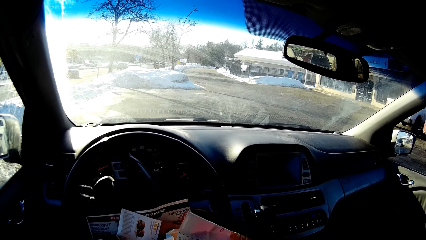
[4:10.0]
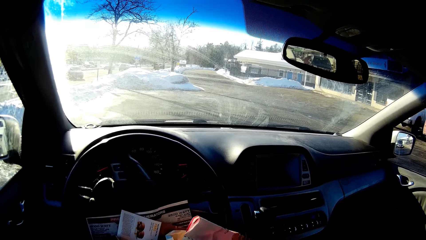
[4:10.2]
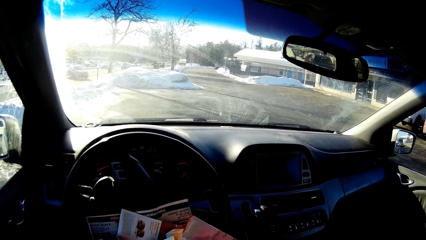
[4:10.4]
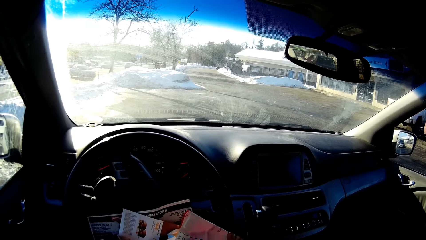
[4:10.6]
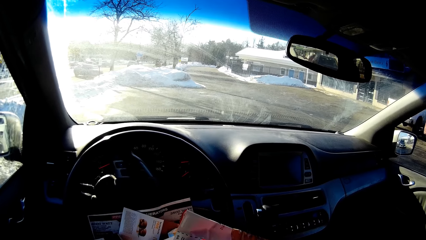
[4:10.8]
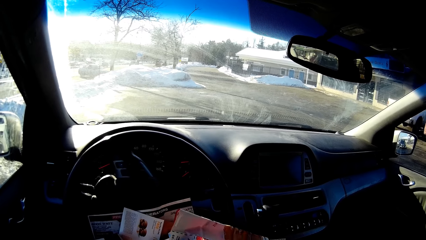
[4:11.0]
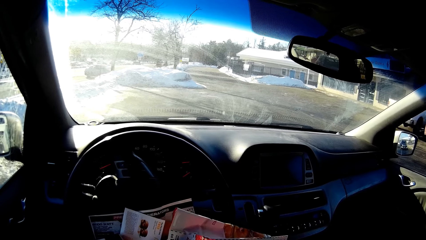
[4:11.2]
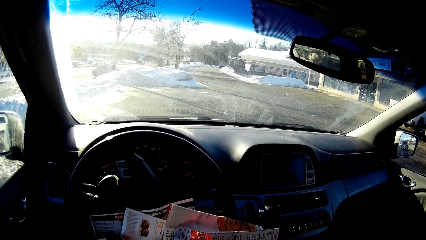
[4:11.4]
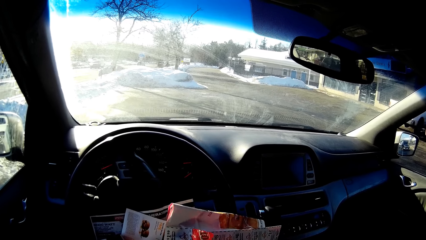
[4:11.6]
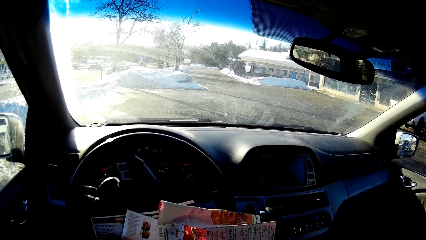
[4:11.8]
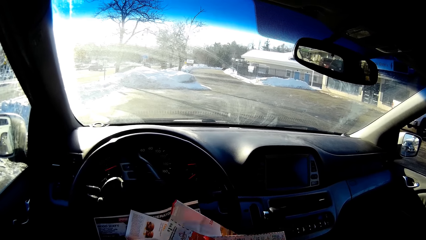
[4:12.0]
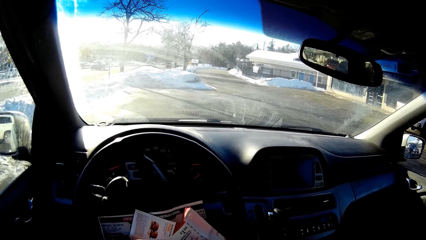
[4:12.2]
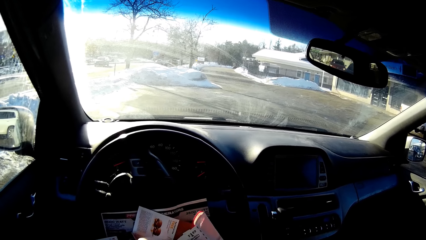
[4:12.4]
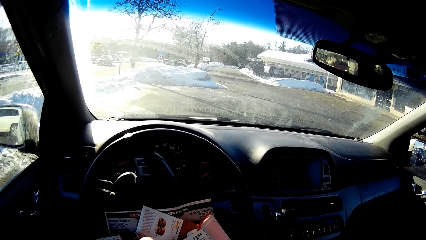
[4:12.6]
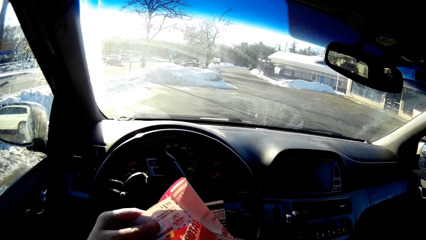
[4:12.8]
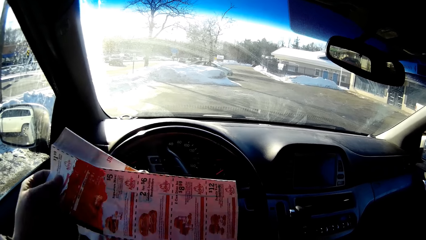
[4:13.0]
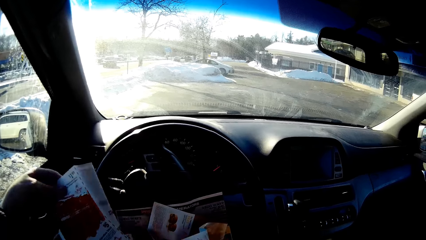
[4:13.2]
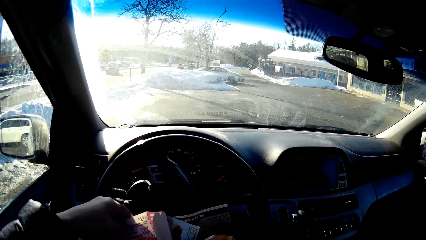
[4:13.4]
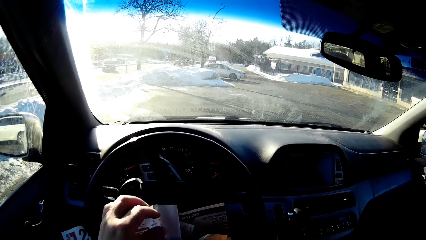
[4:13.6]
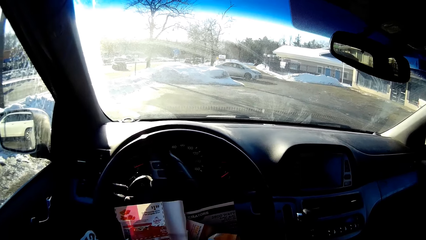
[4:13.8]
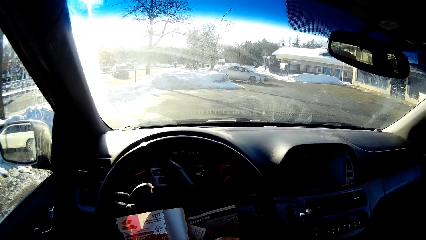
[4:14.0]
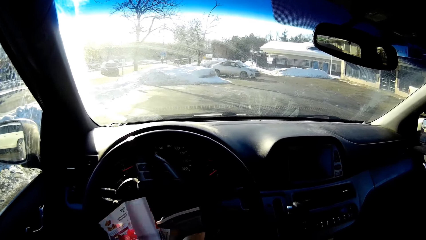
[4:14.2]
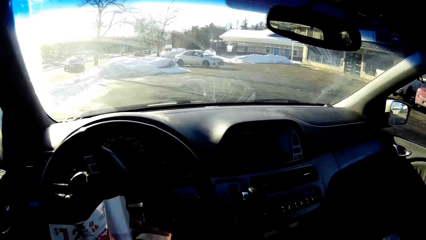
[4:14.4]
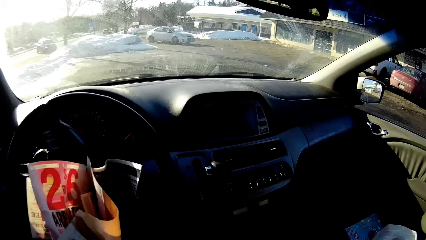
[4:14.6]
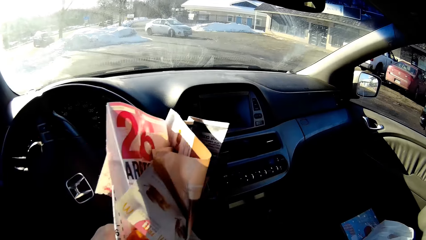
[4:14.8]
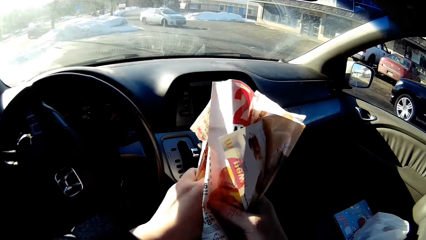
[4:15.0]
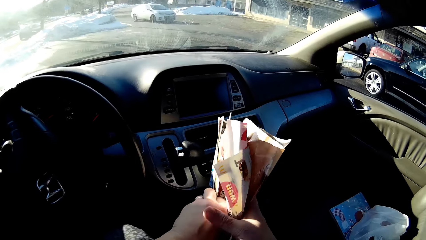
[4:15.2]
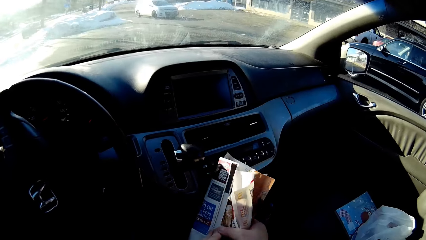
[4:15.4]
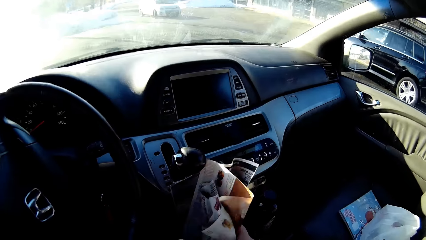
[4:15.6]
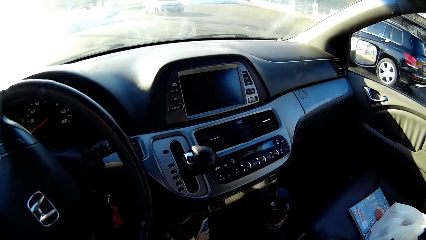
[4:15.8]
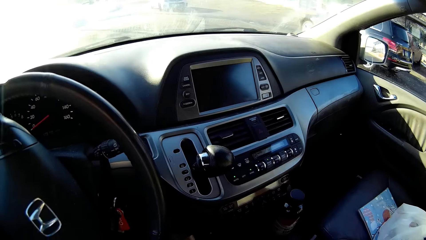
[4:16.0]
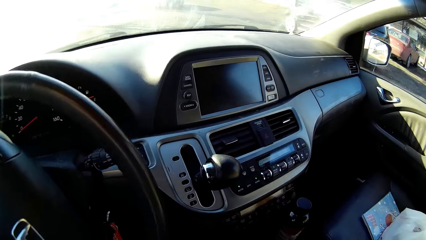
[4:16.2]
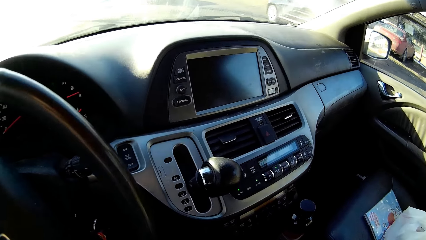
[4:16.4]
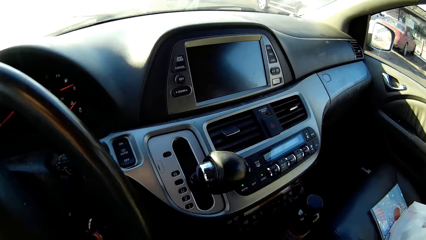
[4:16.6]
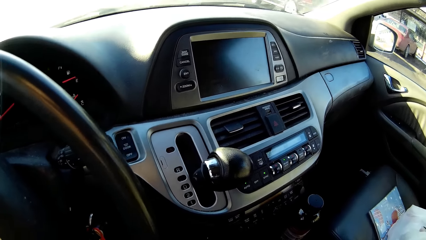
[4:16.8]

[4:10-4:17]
The camera wearer puts the papers under the steering.

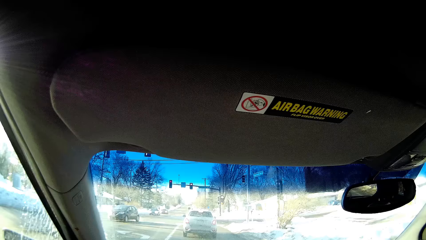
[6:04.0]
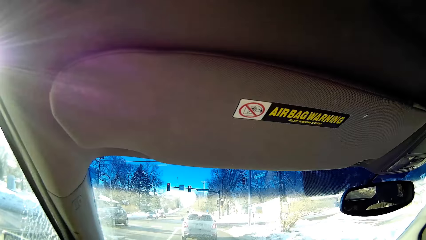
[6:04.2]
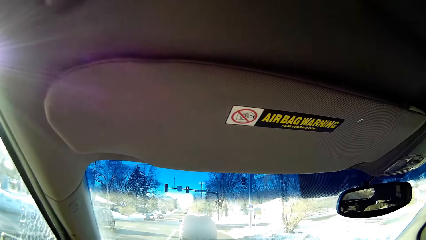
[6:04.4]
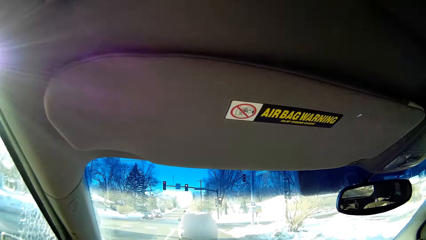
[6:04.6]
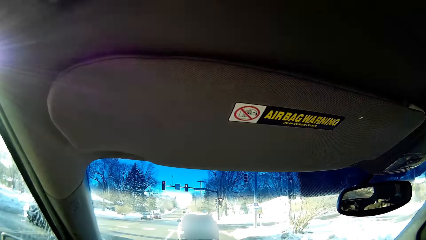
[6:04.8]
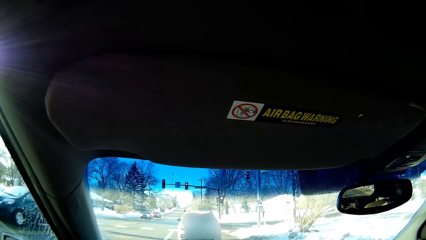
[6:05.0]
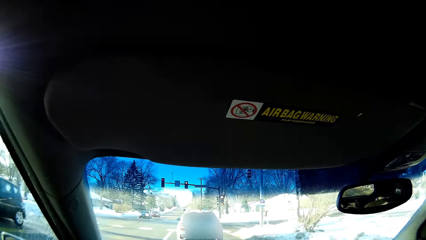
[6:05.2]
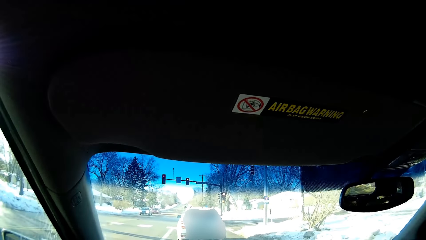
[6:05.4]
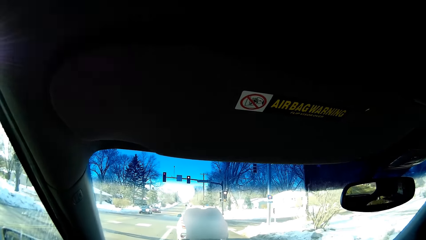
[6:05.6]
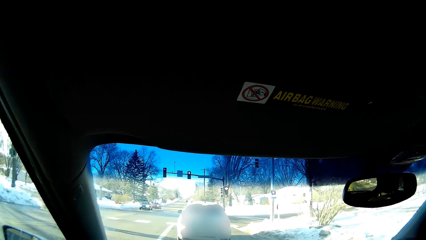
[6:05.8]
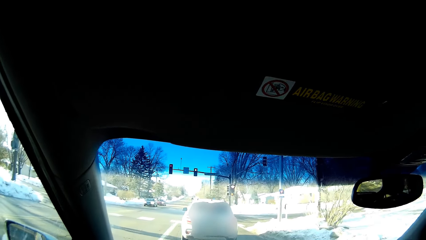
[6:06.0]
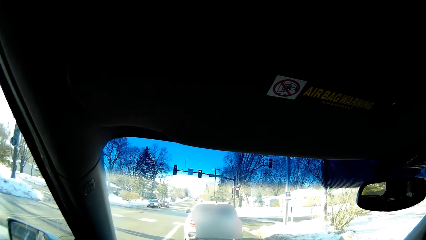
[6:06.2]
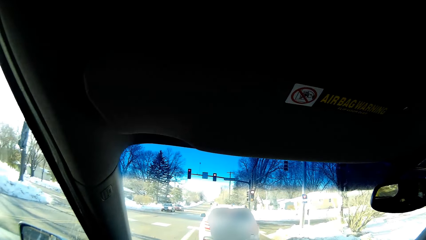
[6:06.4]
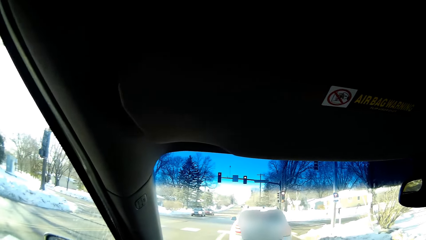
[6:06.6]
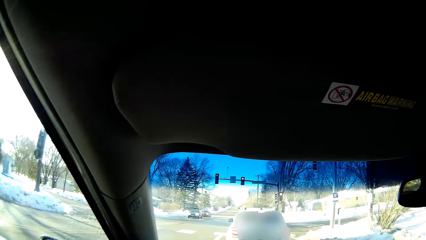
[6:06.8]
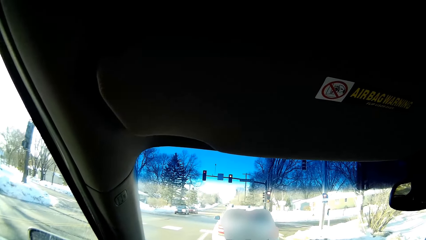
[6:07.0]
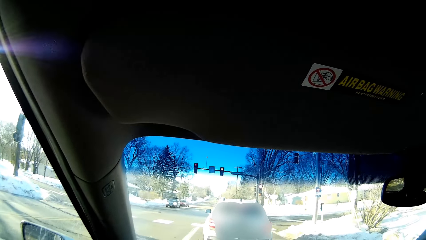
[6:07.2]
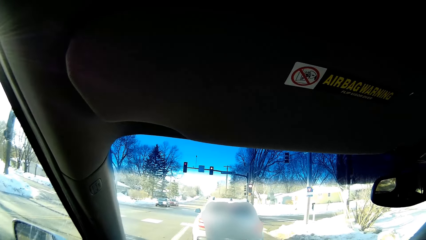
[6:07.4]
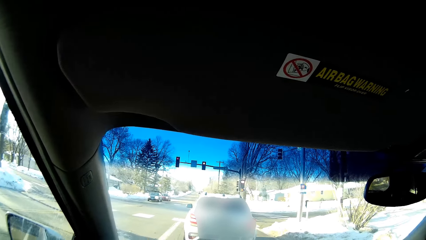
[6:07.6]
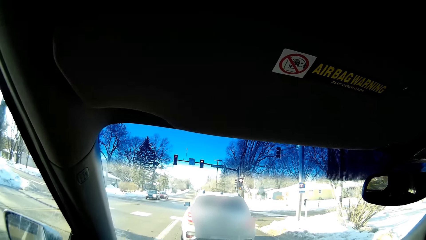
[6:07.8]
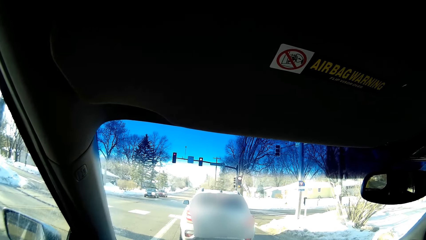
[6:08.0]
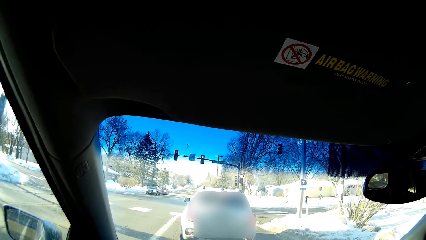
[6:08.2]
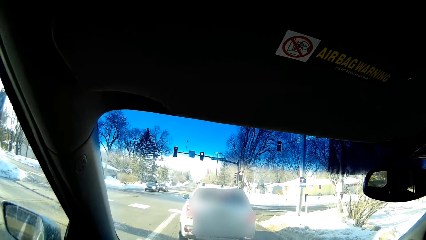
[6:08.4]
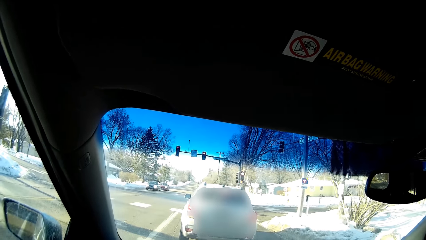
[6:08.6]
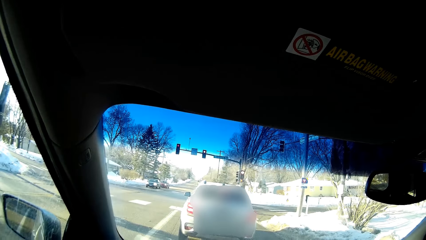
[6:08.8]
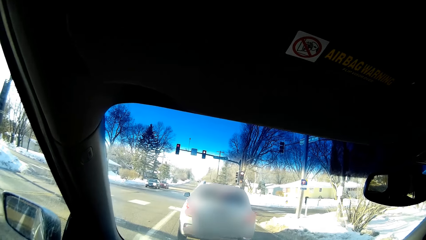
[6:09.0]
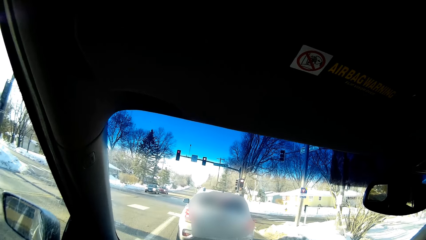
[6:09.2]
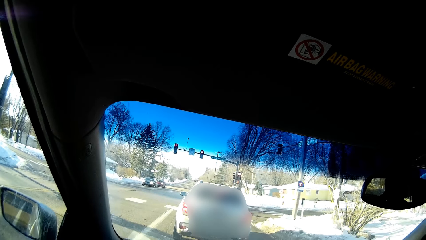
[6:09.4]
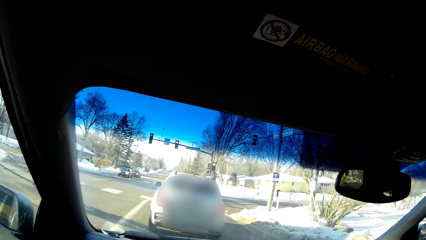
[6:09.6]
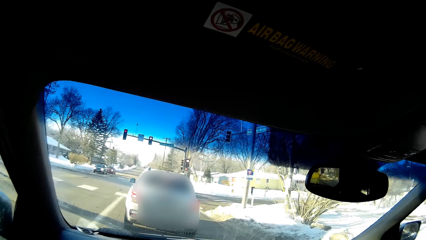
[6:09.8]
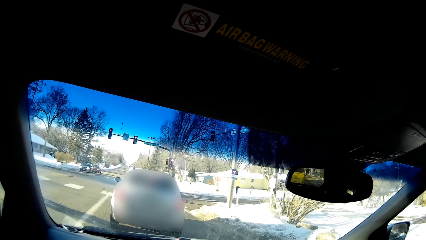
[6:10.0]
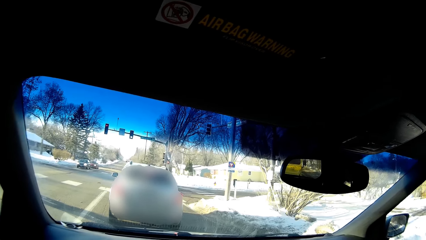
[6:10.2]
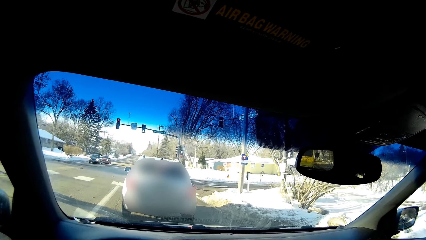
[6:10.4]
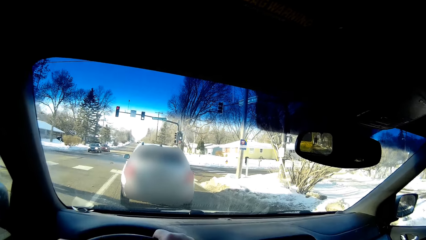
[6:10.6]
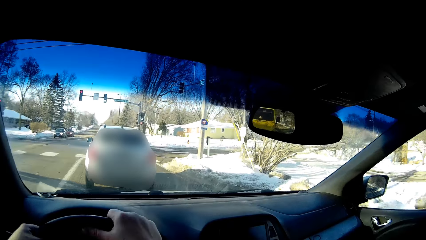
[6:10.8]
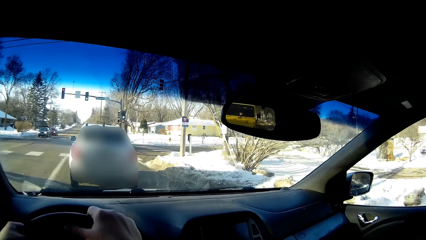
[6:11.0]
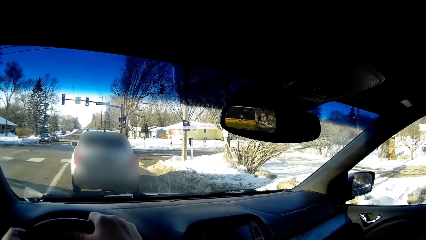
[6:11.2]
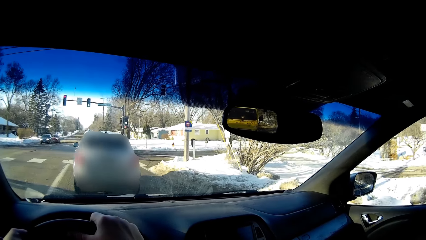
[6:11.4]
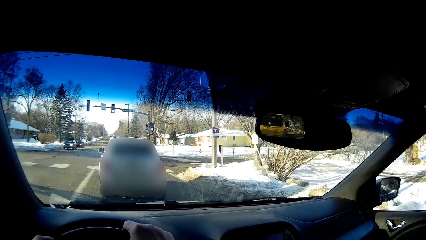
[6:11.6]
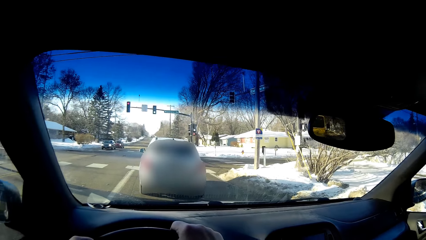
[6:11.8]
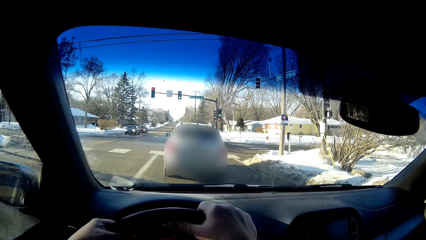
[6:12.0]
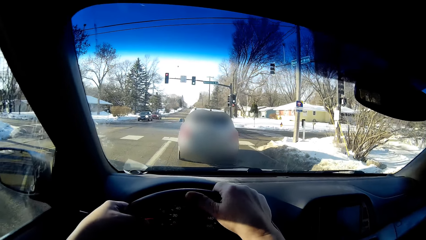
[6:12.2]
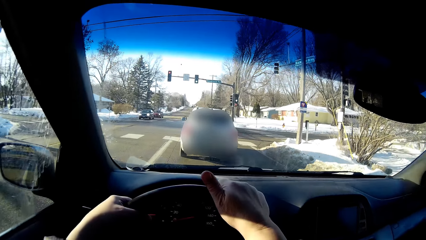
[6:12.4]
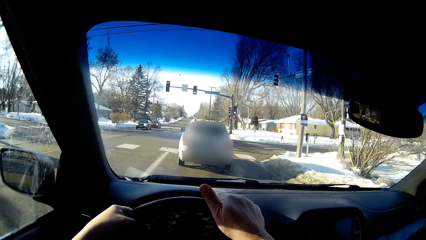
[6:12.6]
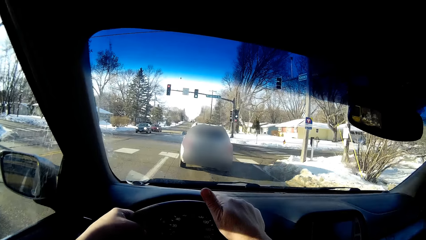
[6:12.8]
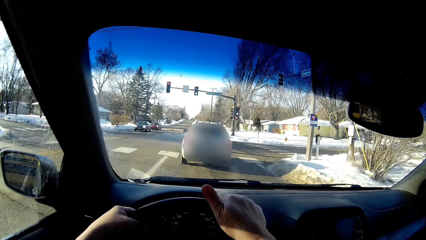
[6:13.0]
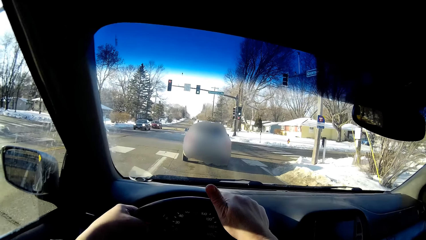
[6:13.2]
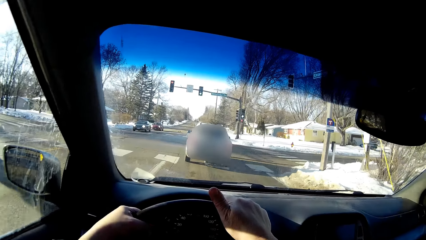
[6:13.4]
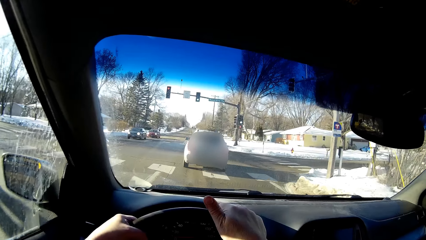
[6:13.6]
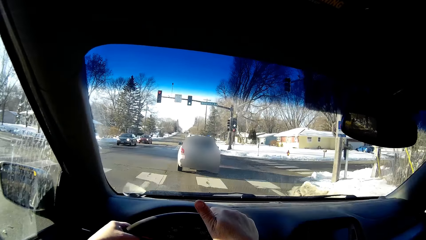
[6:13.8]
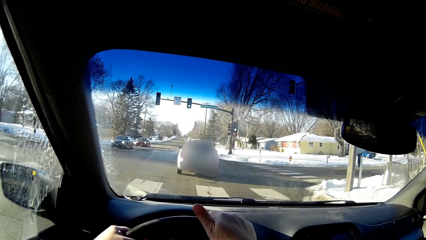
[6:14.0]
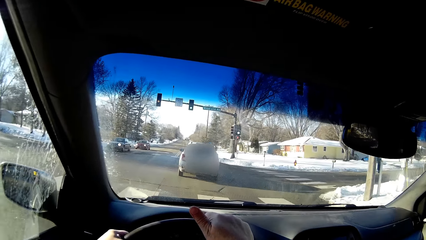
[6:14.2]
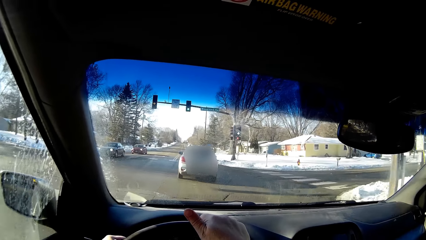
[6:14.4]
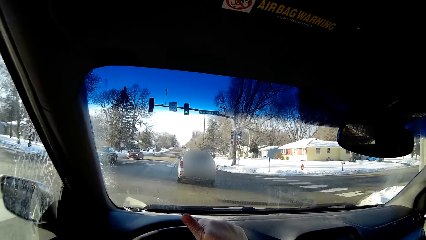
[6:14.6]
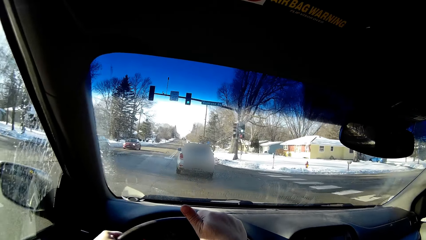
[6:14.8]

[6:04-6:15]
The camera wearer stops at the road.
